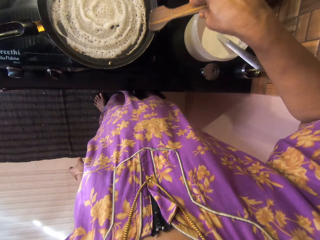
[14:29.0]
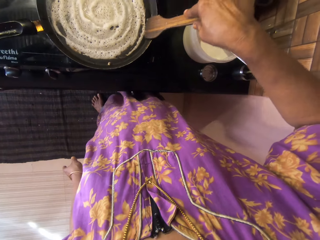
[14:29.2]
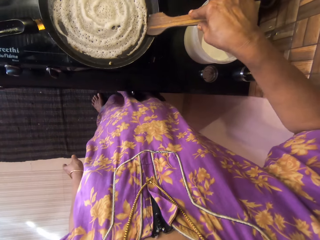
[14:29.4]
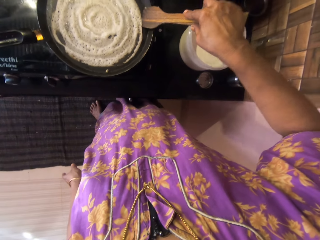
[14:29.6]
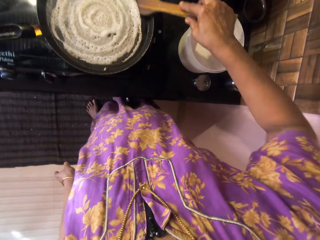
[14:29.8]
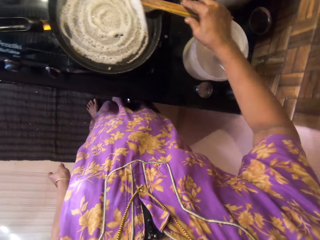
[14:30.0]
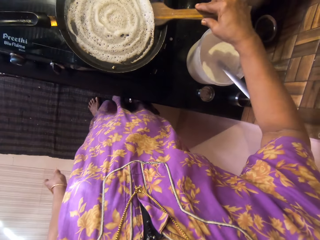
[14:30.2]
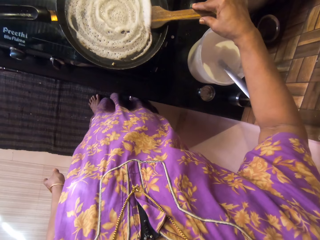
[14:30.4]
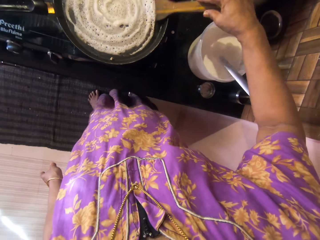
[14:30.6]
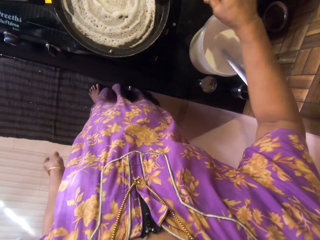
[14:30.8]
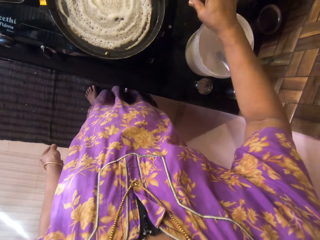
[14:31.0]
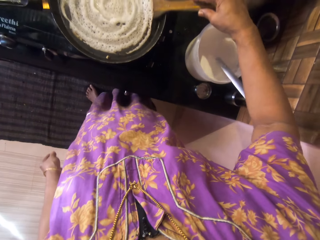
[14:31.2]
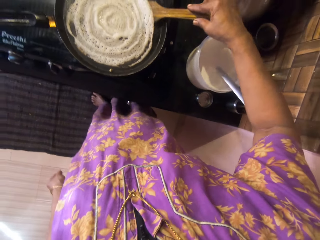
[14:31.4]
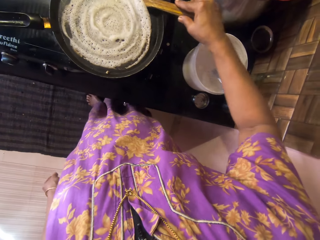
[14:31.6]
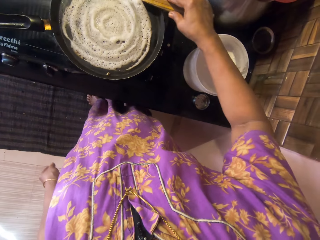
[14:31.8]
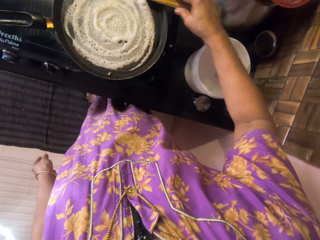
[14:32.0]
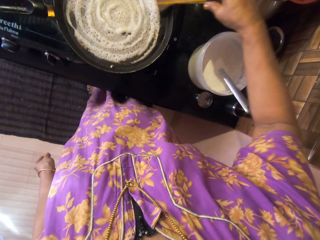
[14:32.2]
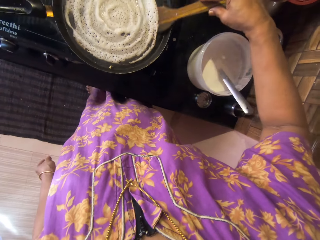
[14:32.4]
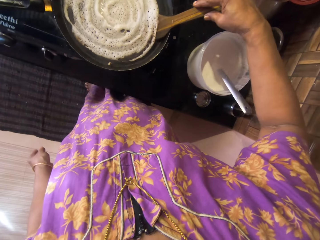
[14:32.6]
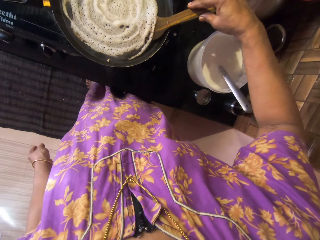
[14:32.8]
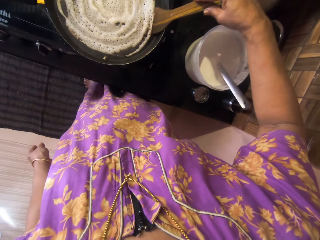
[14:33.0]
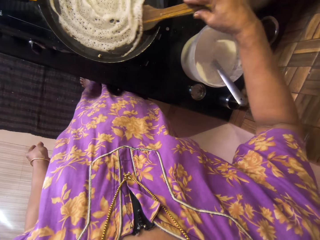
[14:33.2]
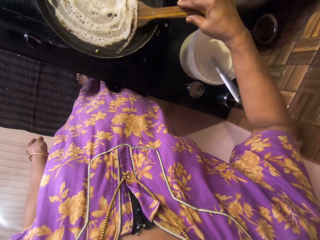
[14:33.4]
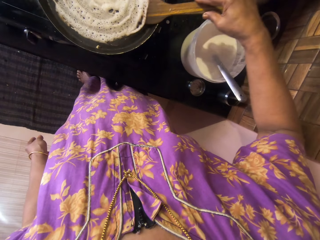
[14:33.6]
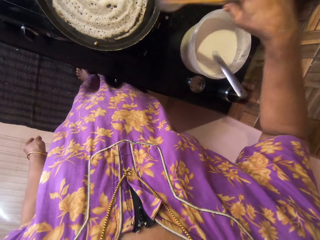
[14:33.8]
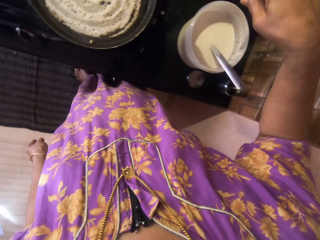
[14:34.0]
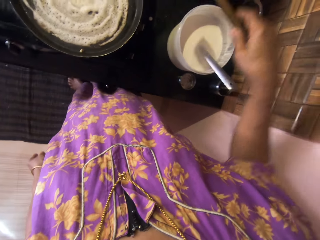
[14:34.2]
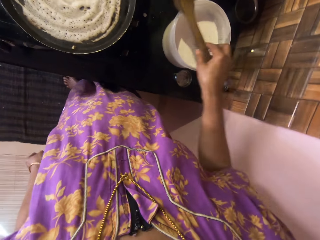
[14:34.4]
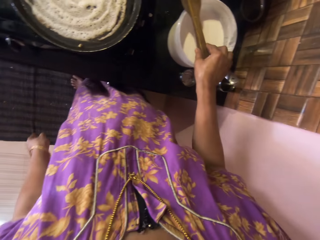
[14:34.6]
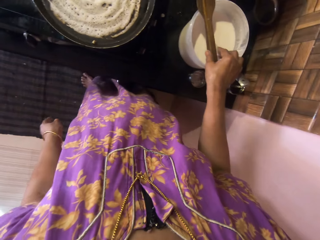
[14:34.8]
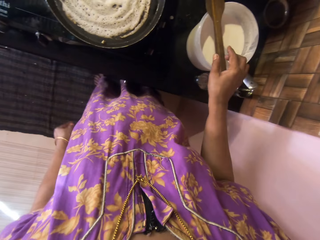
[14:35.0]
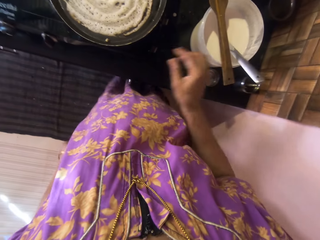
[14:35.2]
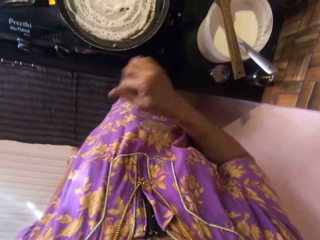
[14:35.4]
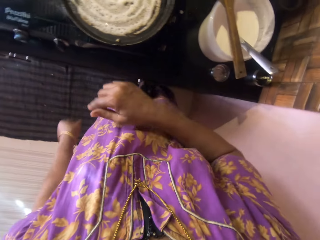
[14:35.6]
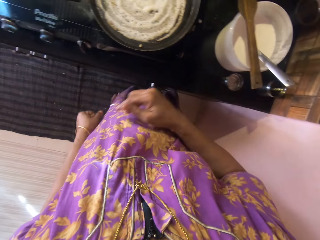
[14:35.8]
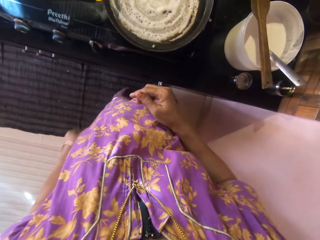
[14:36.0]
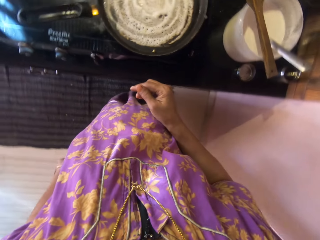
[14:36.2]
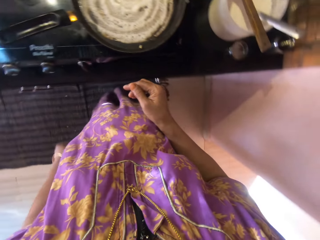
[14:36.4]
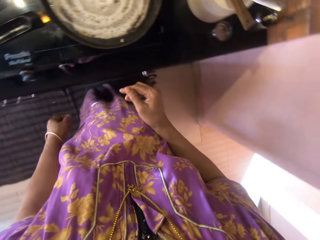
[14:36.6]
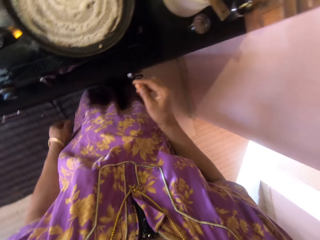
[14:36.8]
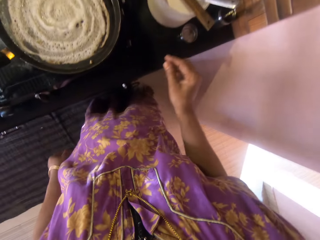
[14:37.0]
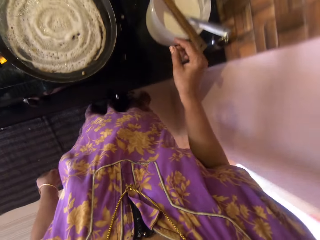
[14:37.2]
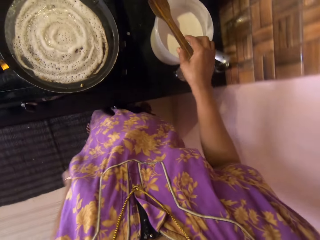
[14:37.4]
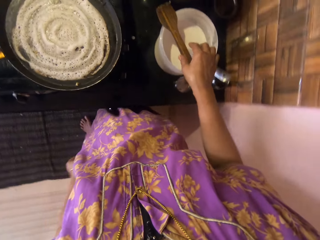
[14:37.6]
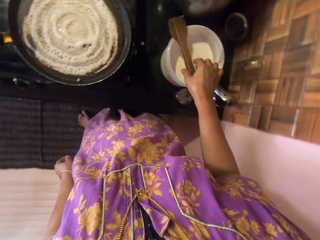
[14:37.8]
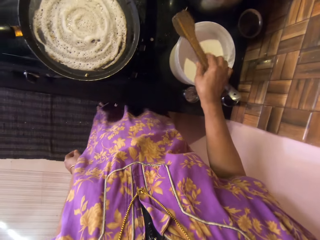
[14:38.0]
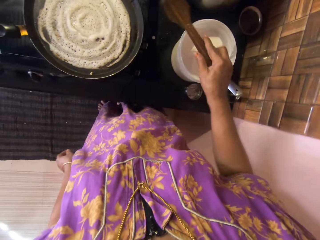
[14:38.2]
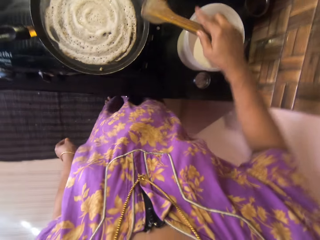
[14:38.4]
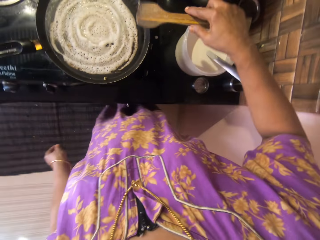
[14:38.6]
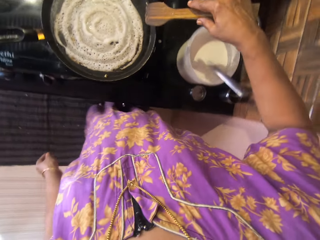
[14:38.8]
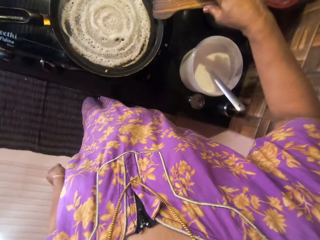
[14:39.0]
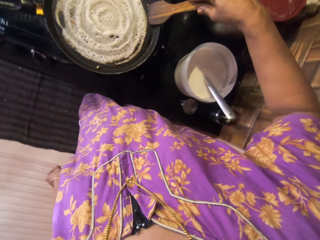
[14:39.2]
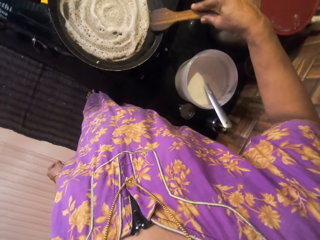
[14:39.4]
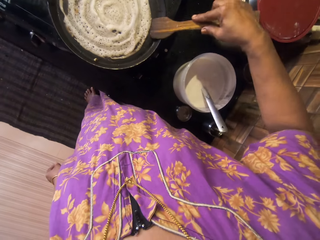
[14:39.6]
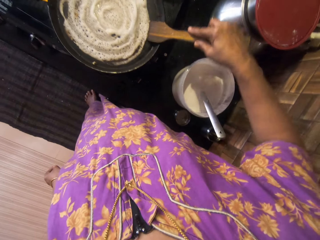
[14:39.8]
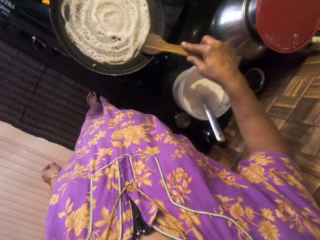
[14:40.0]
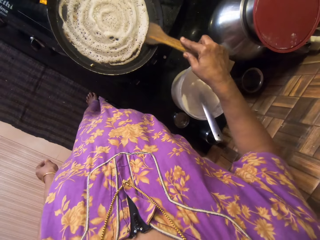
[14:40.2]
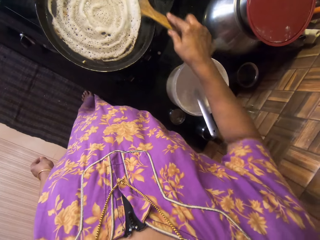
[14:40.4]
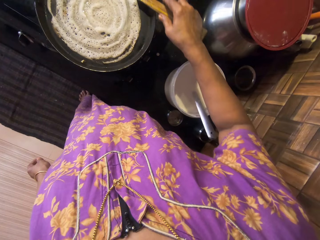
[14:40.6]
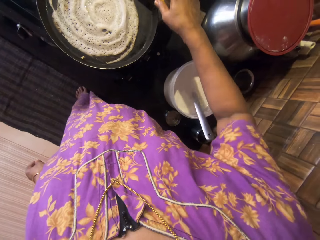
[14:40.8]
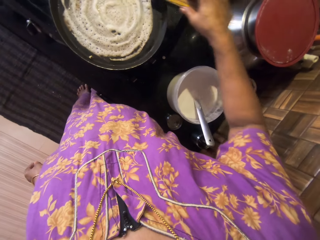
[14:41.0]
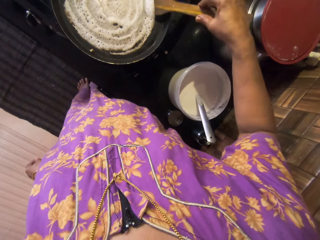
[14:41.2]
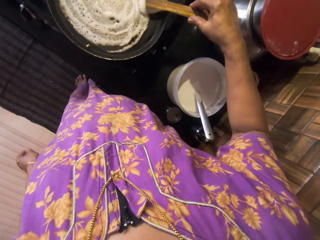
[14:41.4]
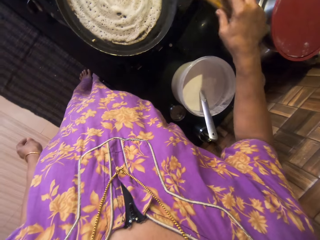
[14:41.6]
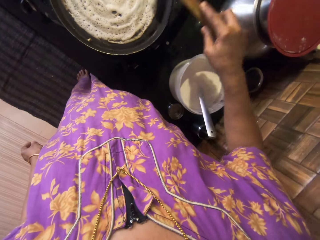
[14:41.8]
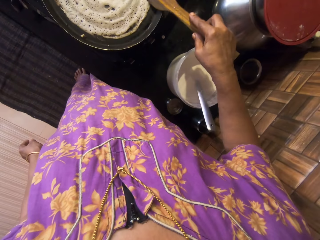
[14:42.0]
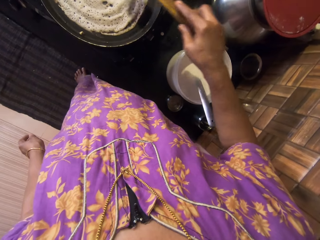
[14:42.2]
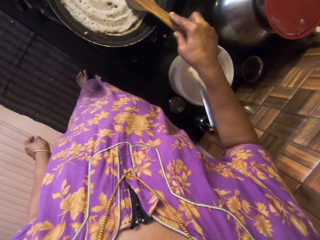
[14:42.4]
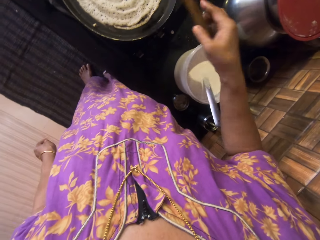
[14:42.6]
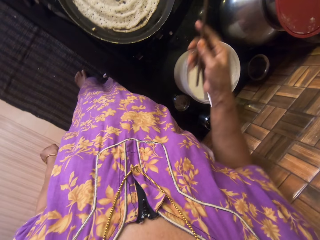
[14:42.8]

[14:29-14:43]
The camera wearer adjusts the batter with the wooden spatula. She drops the wooden spatula on top of the tupperware. She picks the wooden spatula with her right hand. She adjusts the batter in the pan with the wooden spatula.

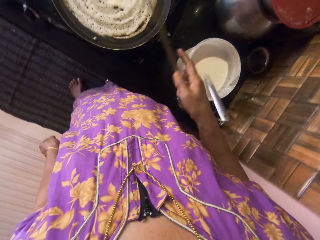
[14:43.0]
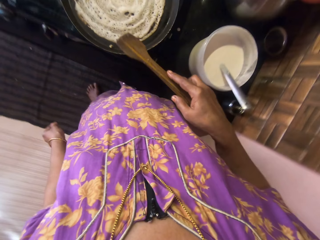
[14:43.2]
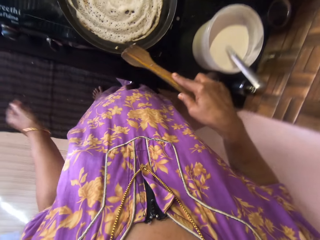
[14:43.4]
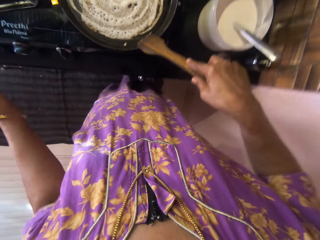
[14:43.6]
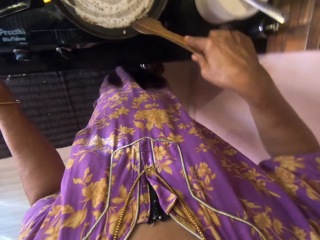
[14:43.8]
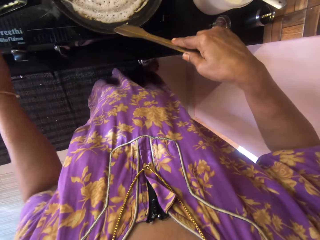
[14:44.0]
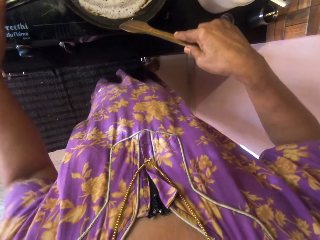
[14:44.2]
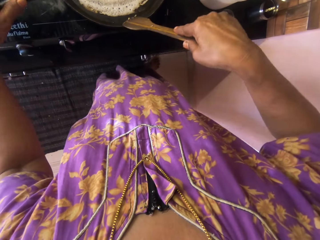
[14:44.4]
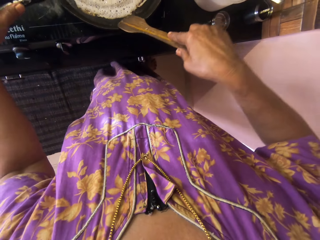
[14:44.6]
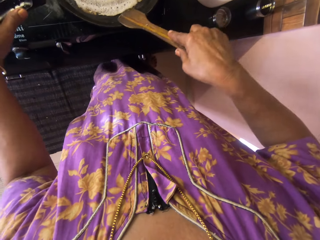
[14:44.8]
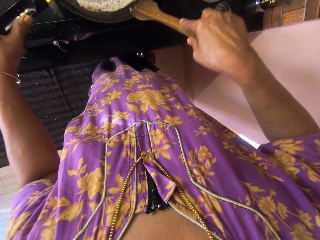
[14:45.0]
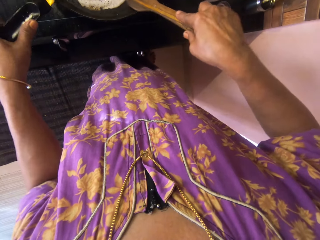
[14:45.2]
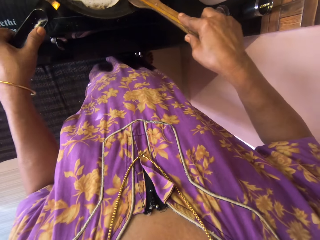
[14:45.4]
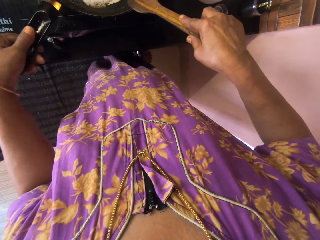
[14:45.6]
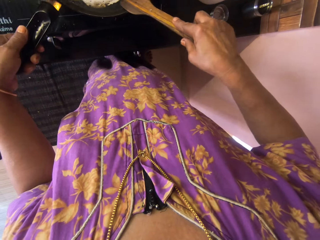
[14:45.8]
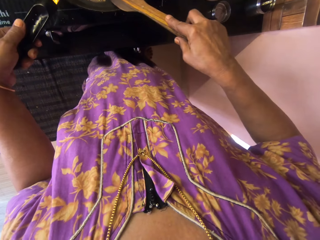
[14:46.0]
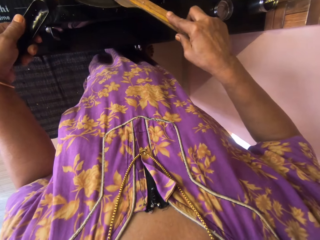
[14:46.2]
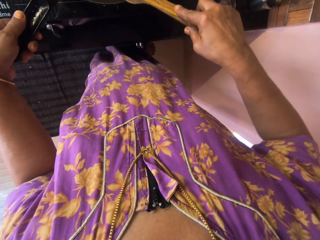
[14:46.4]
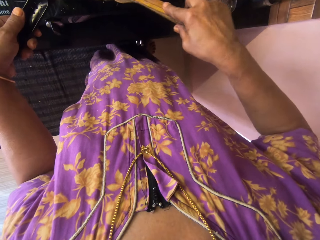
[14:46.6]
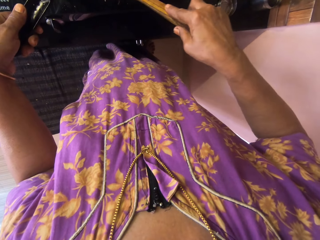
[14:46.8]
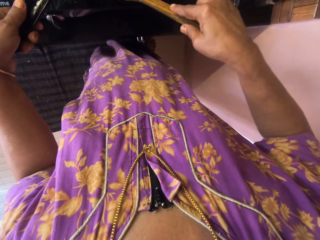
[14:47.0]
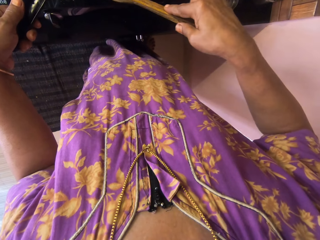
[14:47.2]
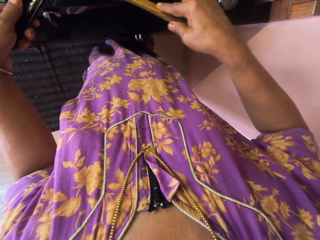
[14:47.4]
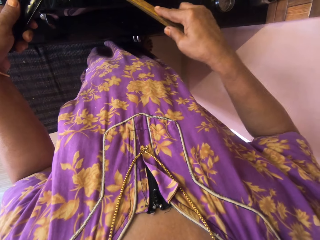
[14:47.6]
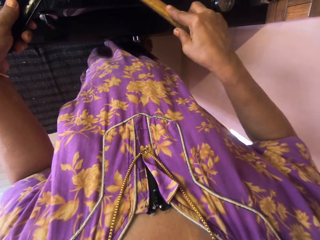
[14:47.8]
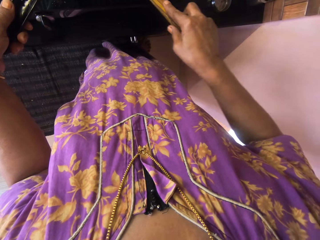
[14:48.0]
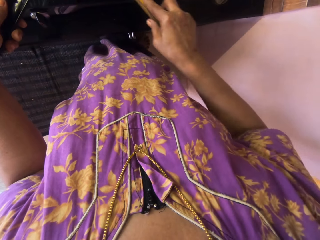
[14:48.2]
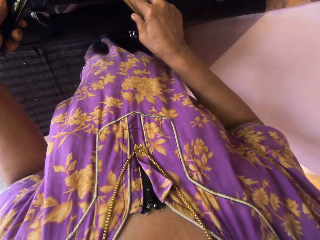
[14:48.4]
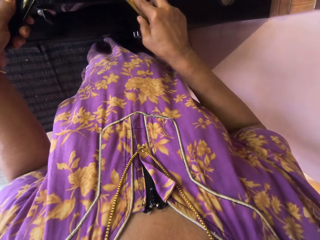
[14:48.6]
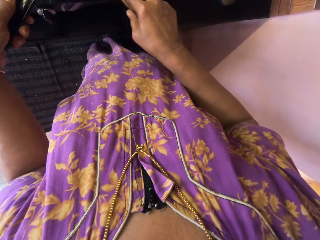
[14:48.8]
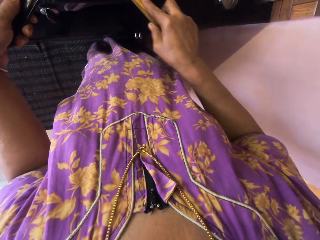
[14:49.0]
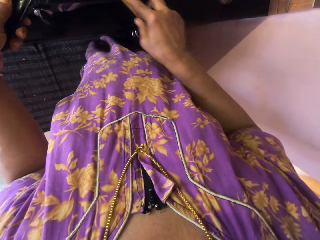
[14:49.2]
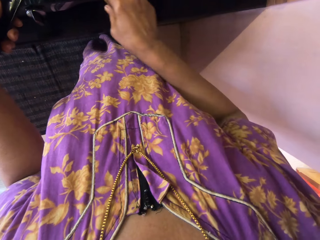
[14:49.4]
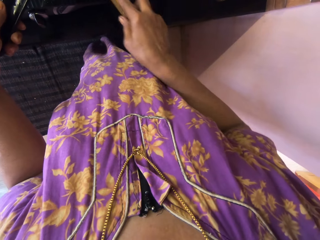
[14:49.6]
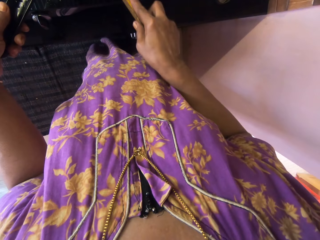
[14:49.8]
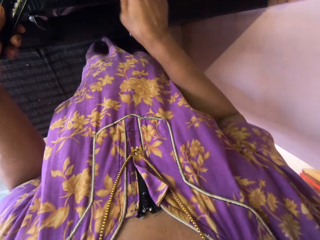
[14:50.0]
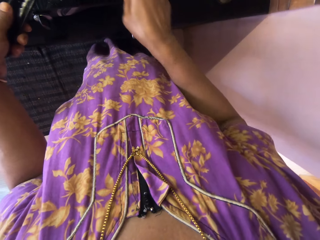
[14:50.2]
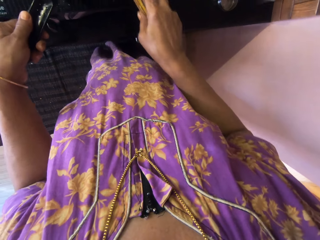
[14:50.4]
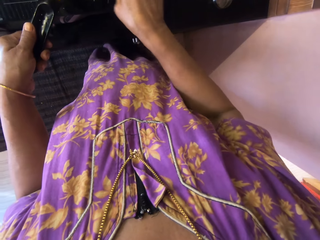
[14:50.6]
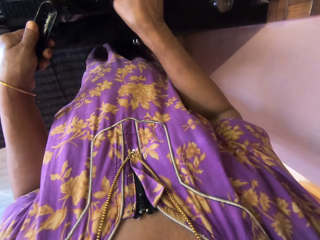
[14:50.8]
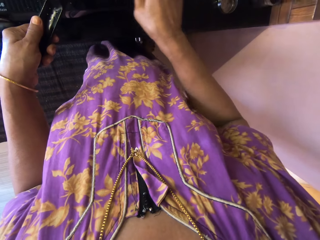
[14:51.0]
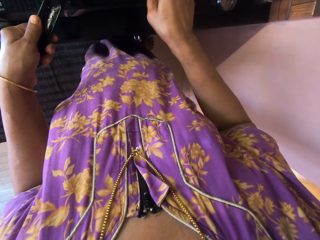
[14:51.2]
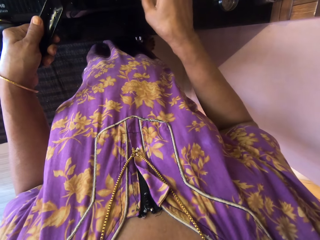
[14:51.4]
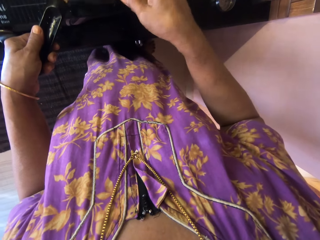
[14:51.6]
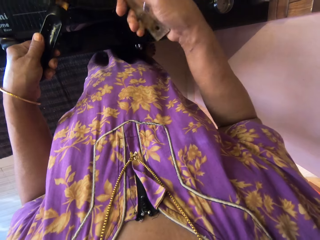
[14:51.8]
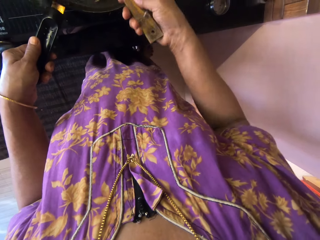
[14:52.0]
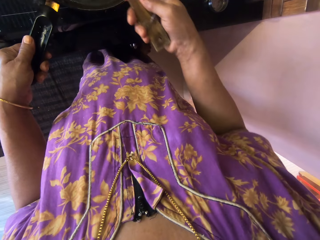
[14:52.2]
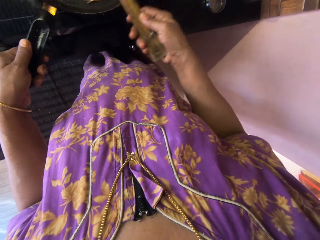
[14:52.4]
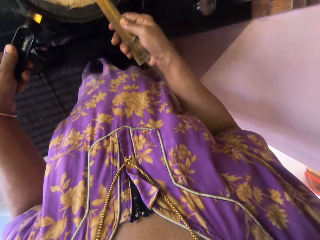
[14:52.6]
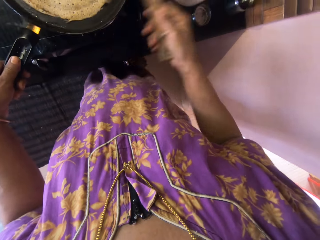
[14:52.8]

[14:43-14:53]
The camera wearer adjusts the pan with her left hand.
